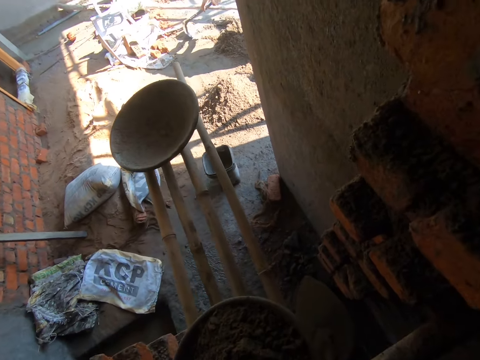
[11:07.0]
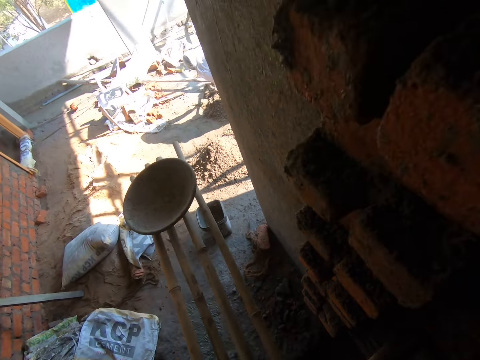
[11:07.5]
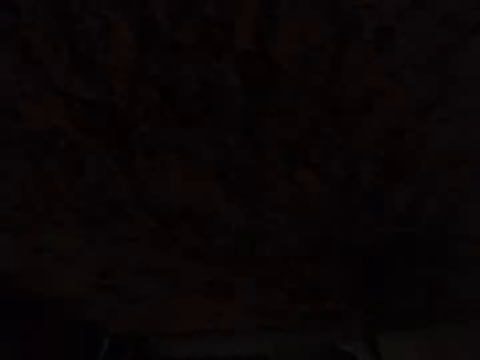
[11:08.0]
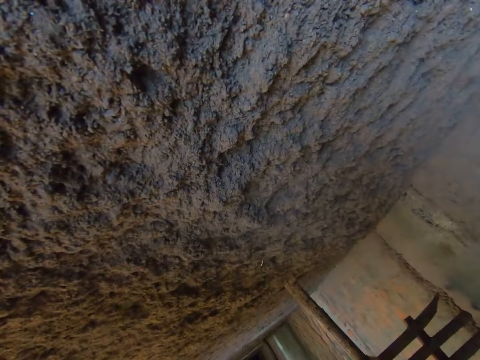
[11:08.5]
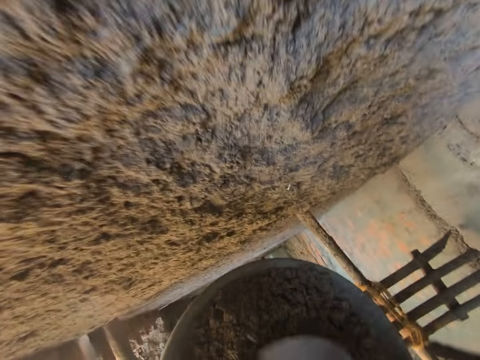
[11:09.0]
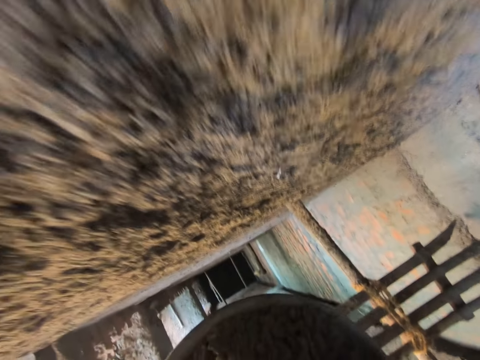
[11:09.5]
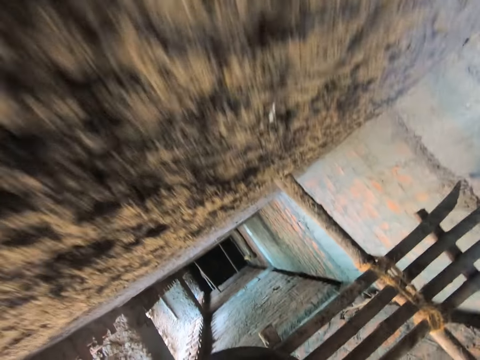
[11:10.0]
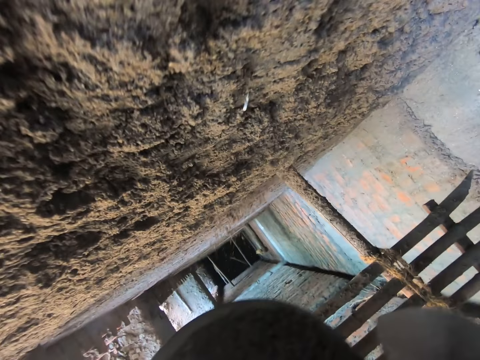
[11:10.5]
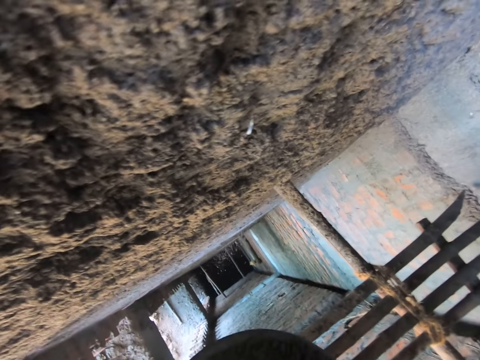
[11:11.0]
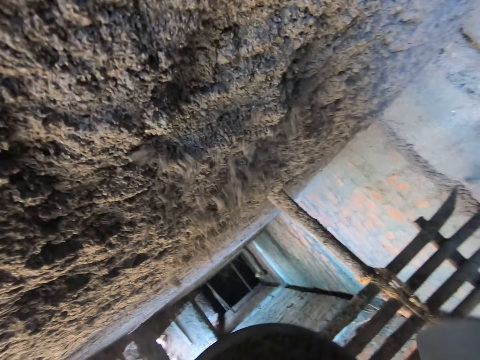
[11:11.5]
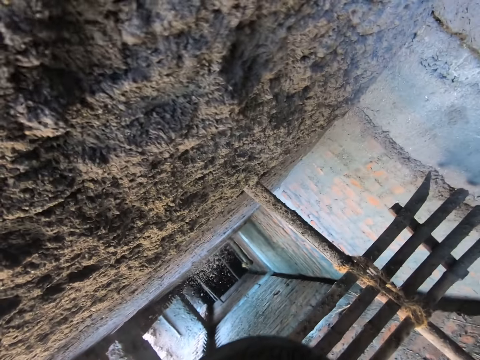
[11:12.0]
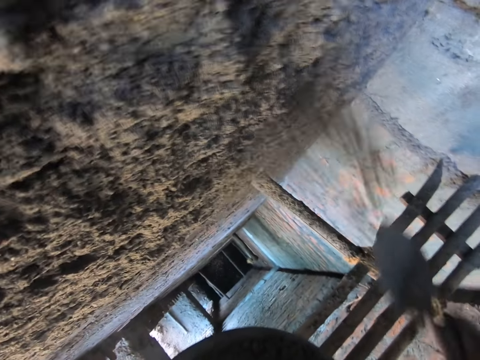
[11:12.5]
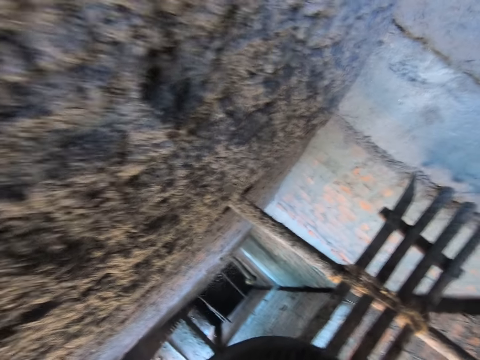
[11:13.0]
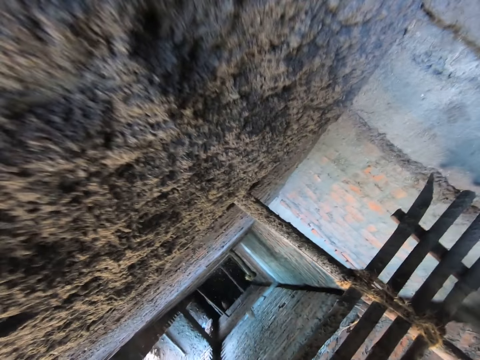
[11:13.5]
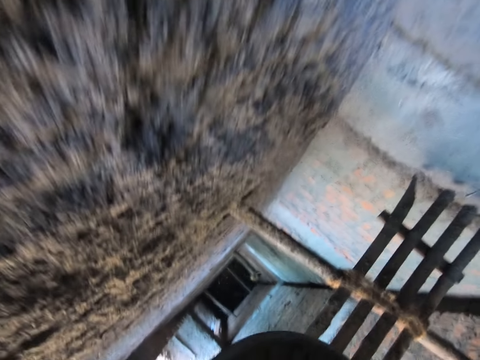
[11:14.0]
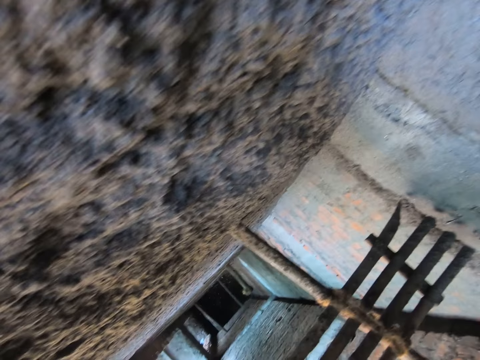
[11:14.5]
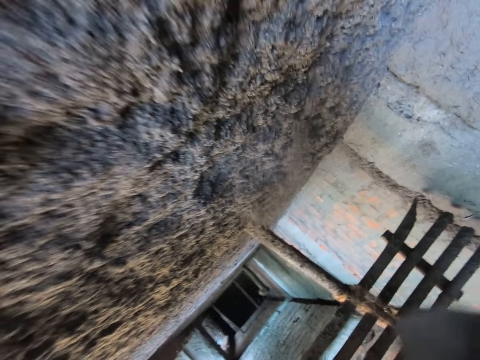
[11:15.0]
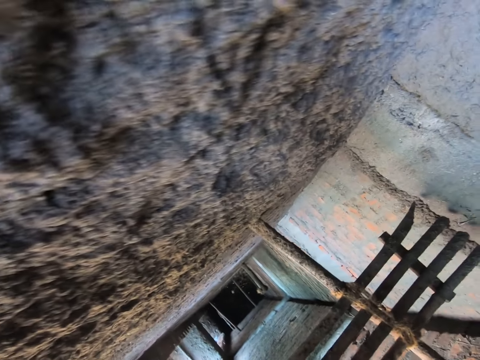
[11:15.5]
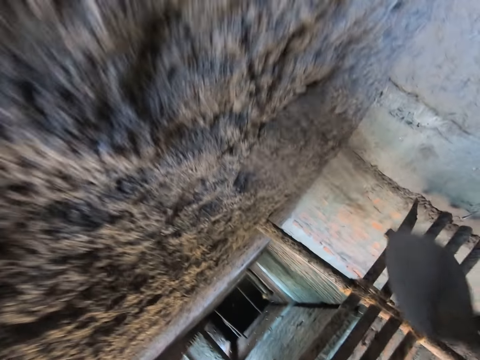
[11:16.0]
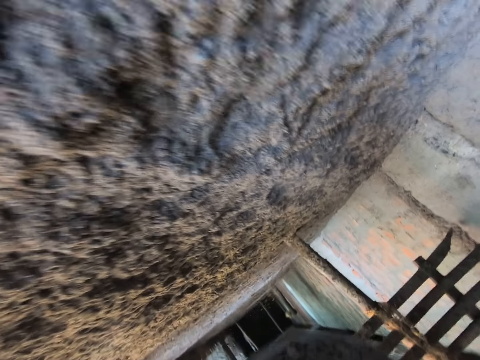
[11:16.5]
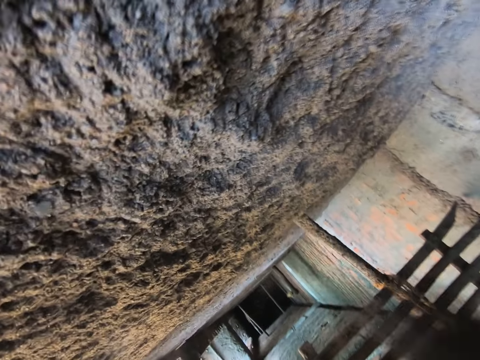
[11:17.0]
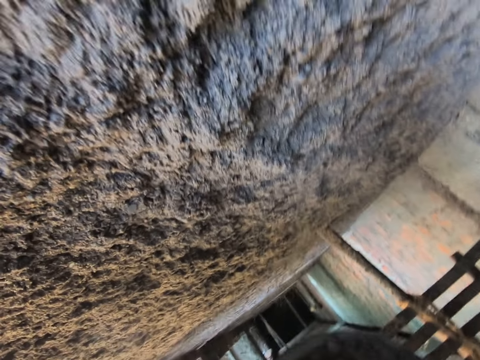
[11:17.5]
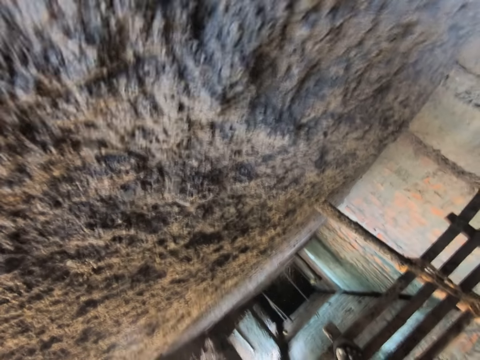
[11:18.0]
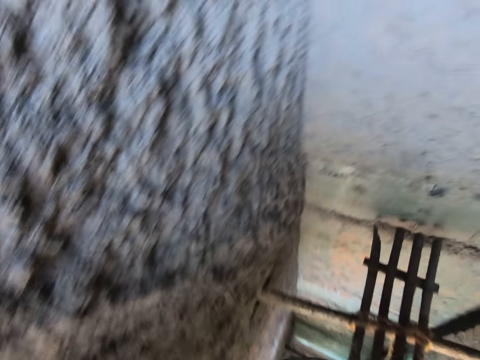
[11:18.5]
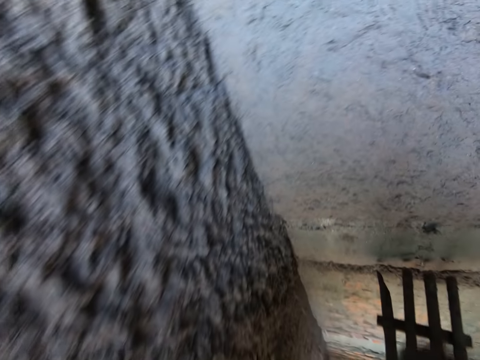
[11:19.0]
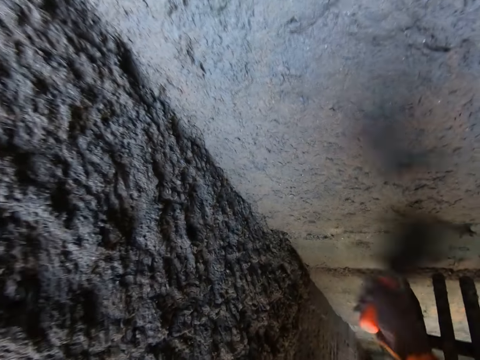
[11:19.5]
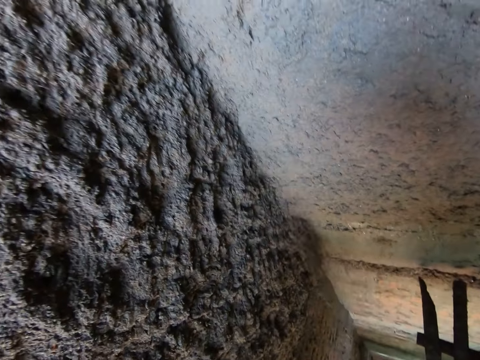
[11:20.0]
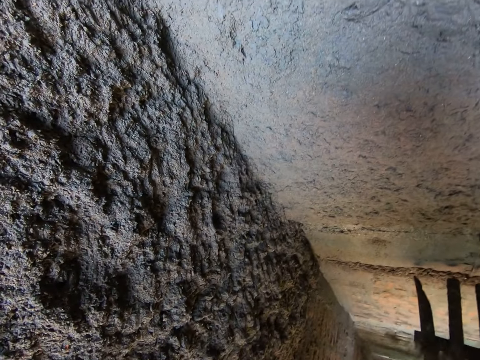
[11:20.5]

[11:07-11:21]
The camera wearer carries the head pan full of mortar from the bamboo scaffolding with his hands. He holds the basin. He scoops the concrete sand with a trowel. He throws mortar from the head pan on the wall with the trowel in his right hand. He scoops the concrete sand with the trowel and pours the concrete sand on the wall. He scoops the concrete sand with the trowel and pours the concrete sand on the wall. He scoops the concrete sand with the trowel and pours the concrete sand on the wall. He scoops the concrete sand with the trowel and pours the concrete sand on the wall.

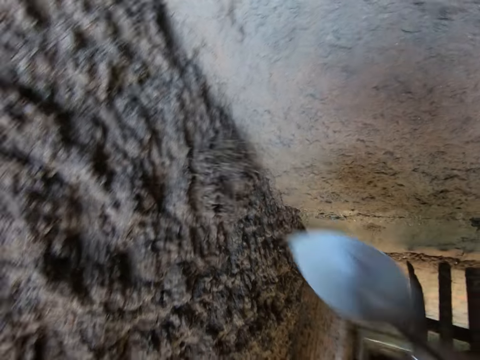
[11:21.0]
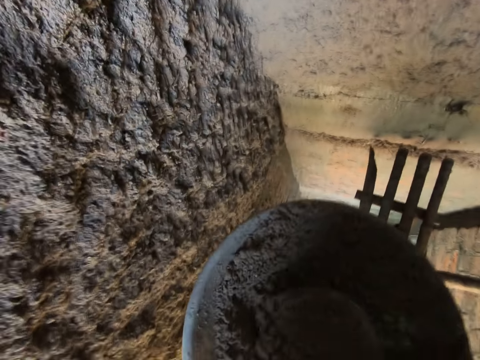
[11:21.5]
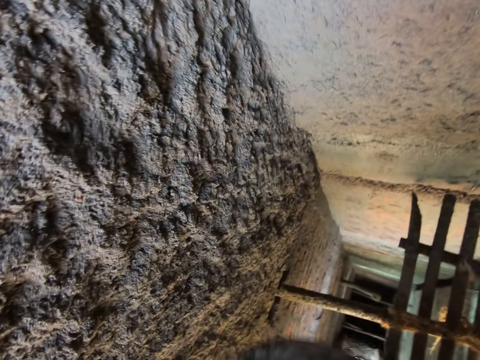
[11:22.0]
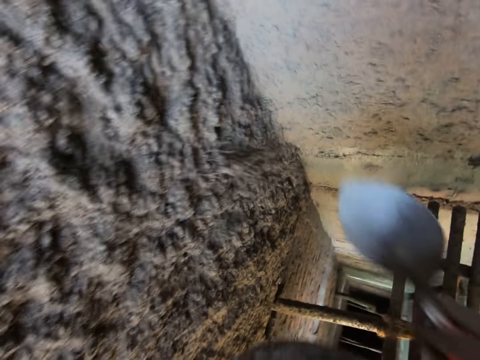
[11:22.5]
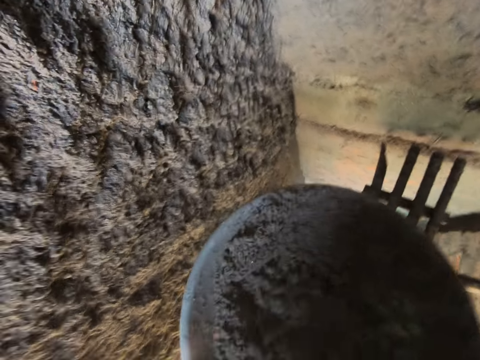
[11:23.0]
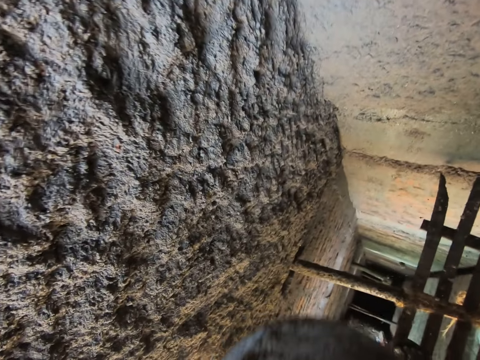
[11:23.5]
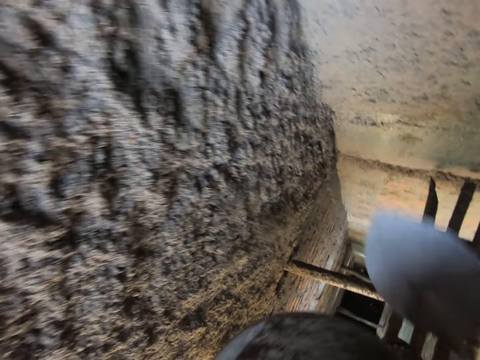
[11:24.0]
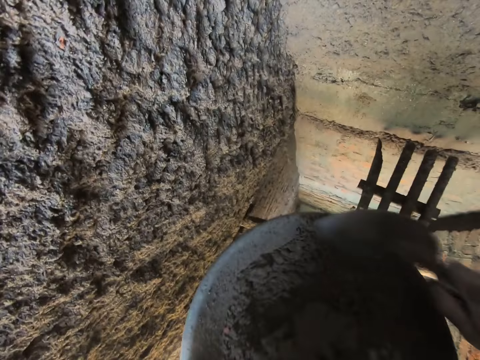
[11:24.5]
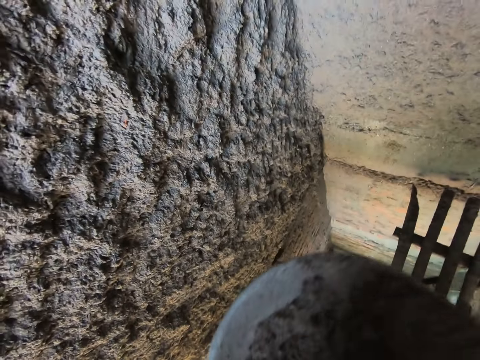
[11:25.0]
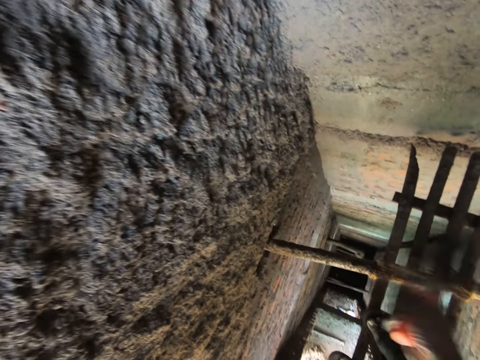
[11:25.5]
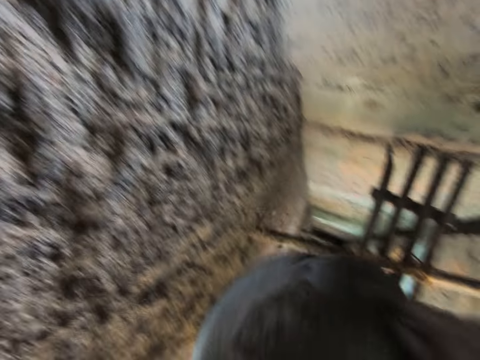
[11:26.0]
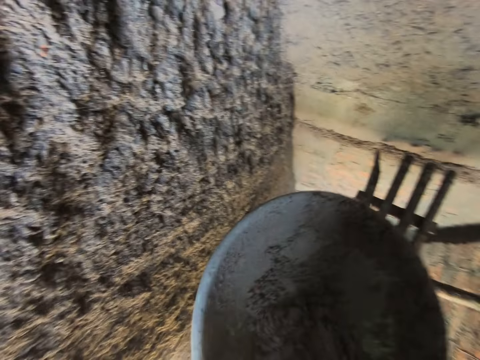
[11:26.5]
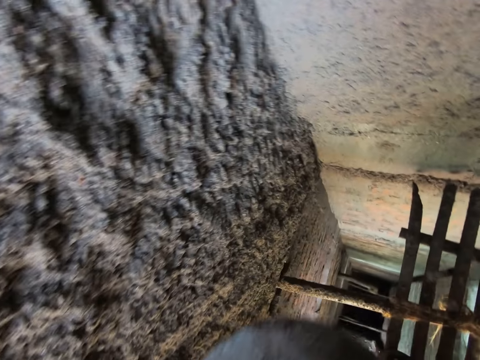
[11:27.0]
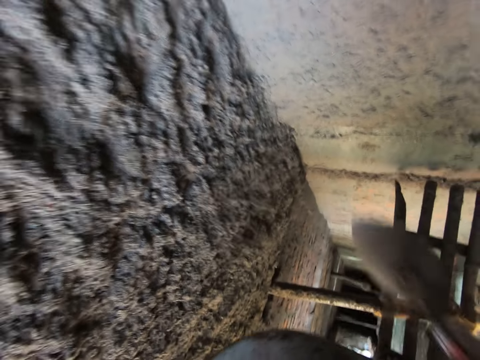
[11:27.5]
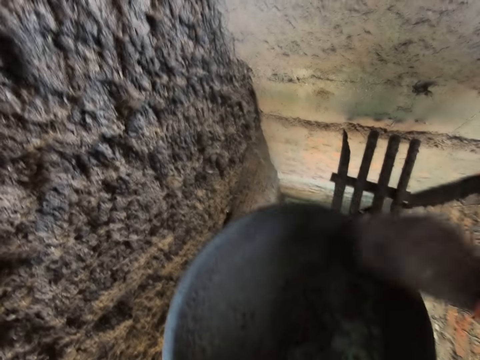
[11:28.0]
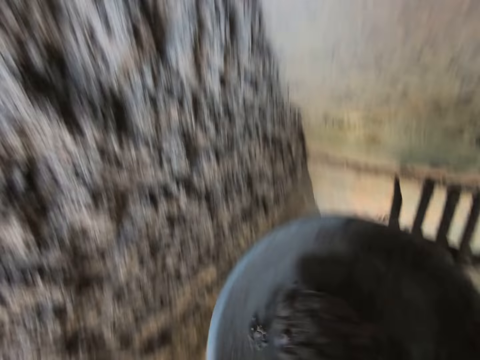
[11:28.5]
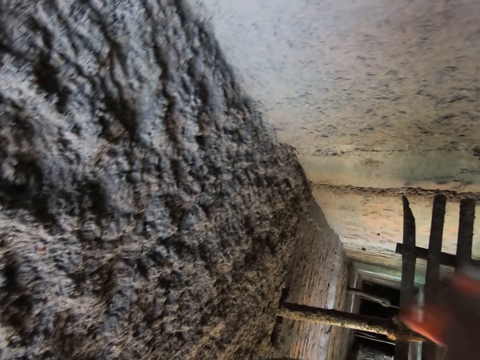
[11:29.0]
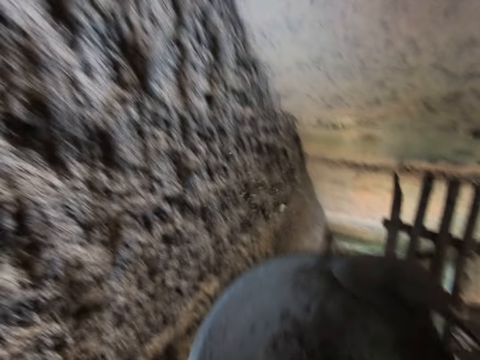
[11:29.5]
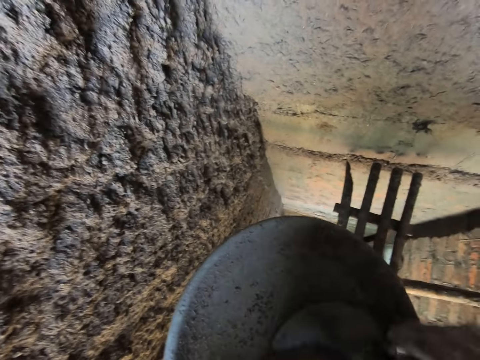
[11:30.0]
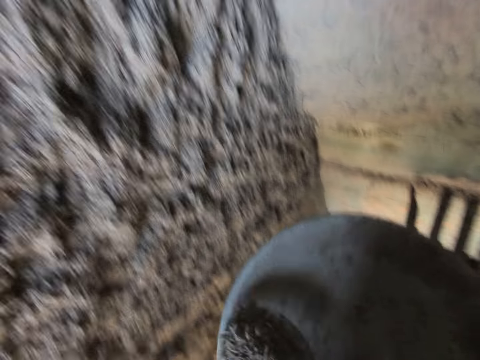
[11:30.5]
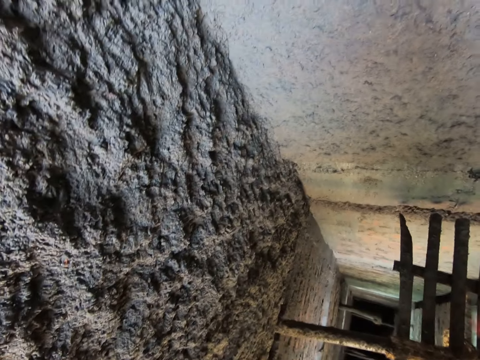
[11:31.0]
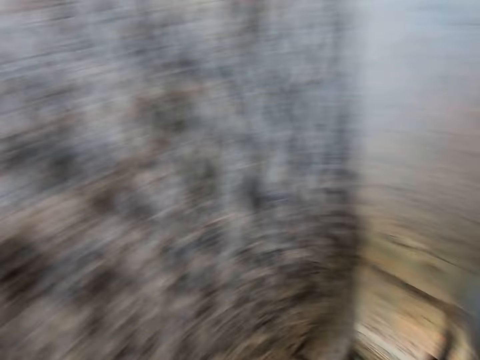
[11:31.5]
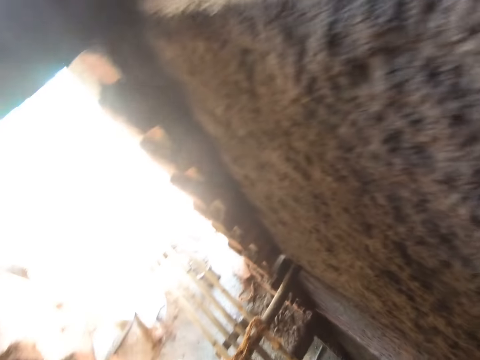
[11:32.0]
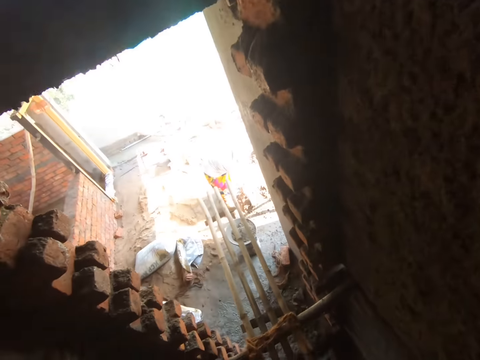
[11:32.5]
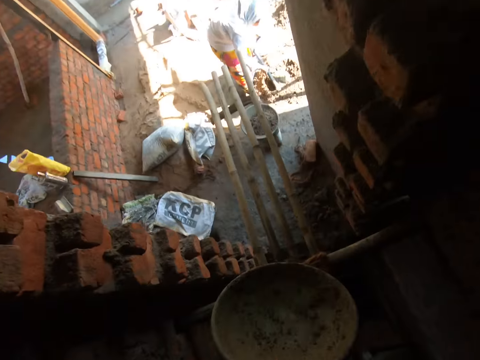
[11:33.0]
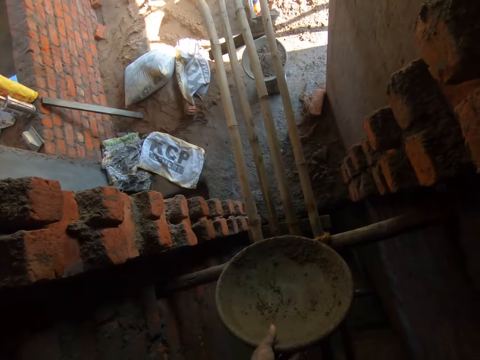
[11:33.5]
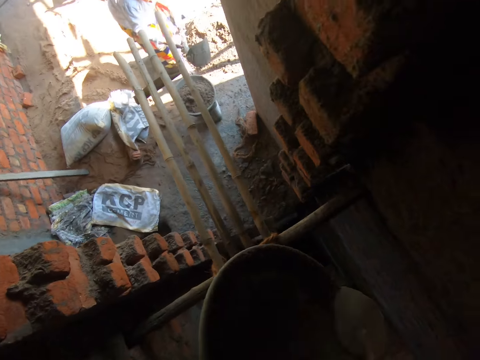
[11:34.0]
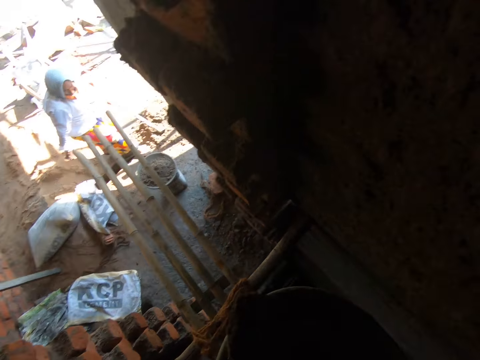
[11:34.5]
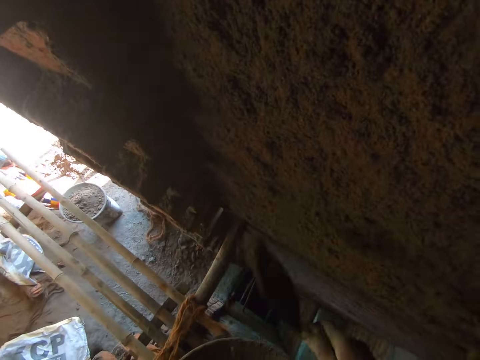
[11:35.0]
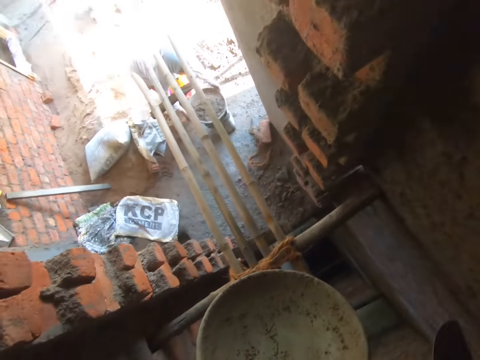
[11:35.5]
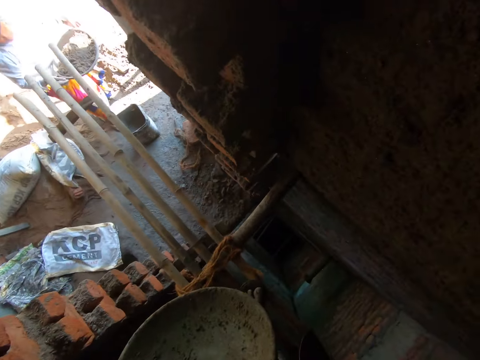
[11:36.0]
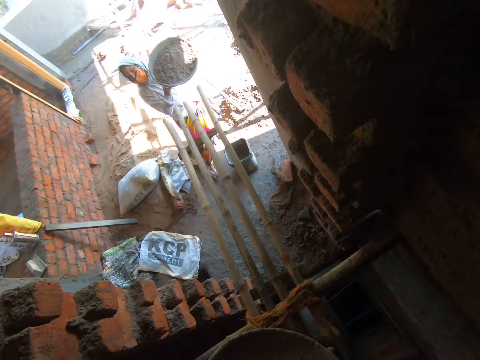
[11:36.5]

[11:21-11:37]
The camera wearer scoops the concrete sand with a trowel and pours the concrete sand on the wall. He scoops the concrete sand with the trowel and pours the concrete sand on the wall. He scrapes the basin, scoops the concrete sand with the trowel and pours the concrete sand on the wall. He scrapes the basin, scoops the concrete sand with the trowel and pours the concrete sand on the wall. He scrapes the basin, scoops the concrete sand with the trowel and pours the concrete sand on the wall. He scrapes the basin, scoops the concrete sand with the trowel and pours the concrete sand on the wall. He drops the head pan on the bamboo scaffolding with his left hand. He holds the basin. He scoops the concrete sand with the trowel and pours the concrete sand on the wall.
